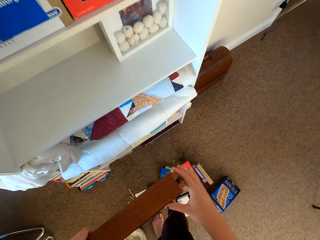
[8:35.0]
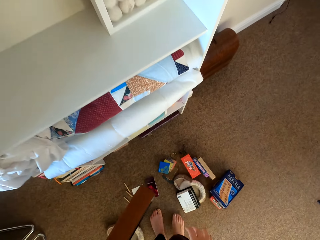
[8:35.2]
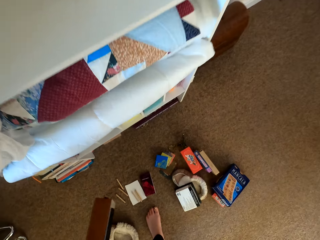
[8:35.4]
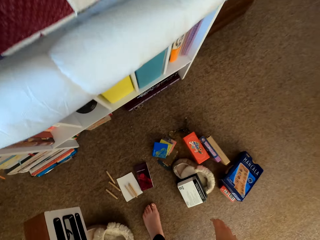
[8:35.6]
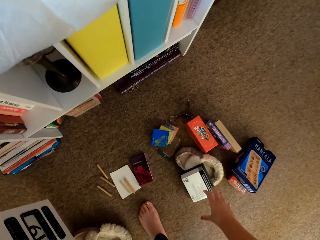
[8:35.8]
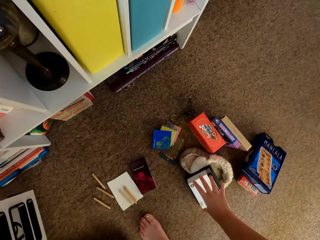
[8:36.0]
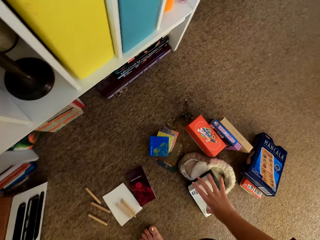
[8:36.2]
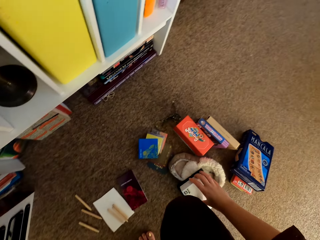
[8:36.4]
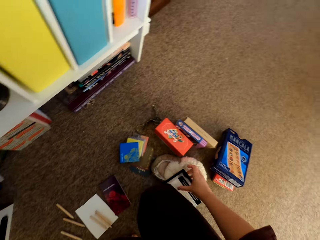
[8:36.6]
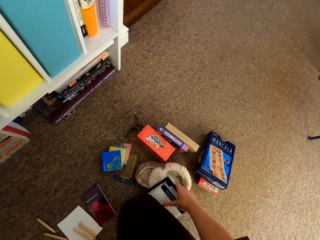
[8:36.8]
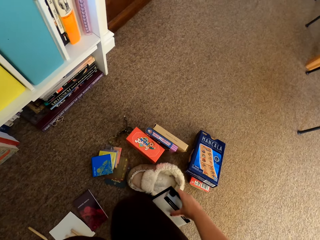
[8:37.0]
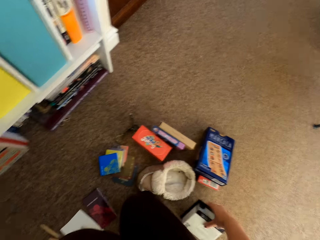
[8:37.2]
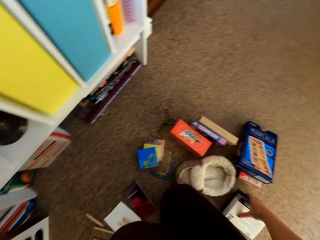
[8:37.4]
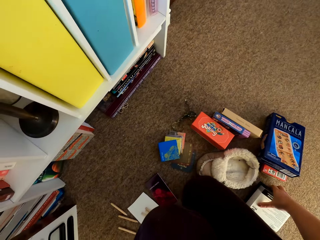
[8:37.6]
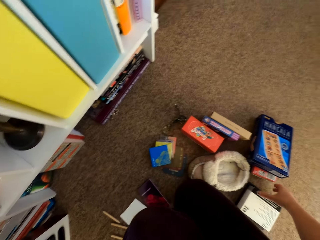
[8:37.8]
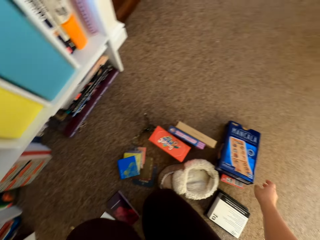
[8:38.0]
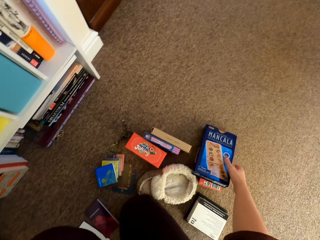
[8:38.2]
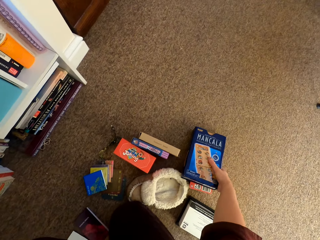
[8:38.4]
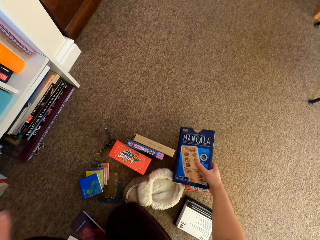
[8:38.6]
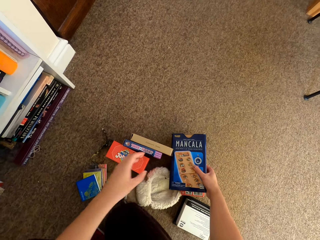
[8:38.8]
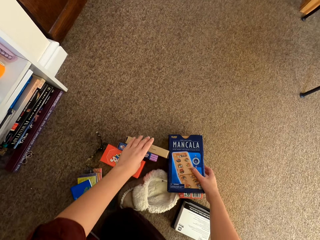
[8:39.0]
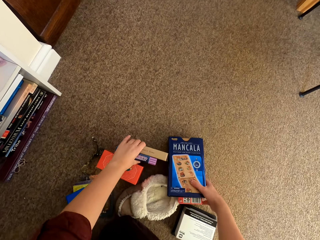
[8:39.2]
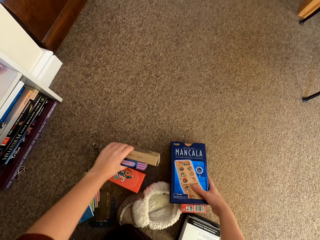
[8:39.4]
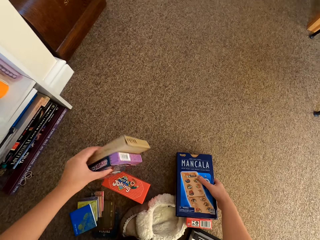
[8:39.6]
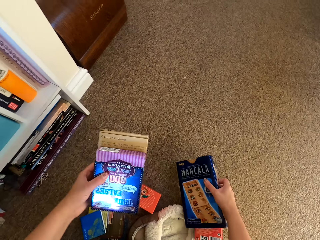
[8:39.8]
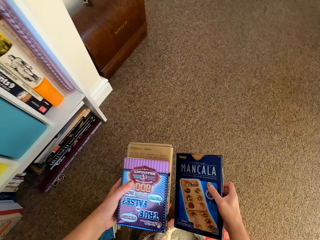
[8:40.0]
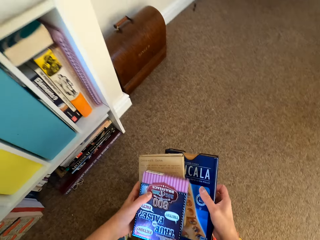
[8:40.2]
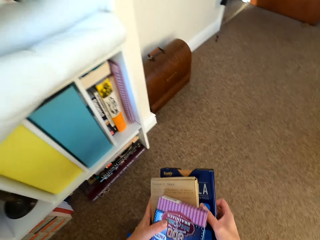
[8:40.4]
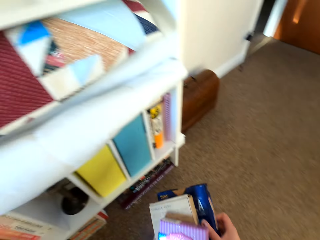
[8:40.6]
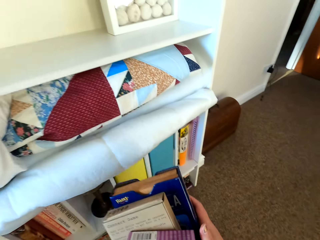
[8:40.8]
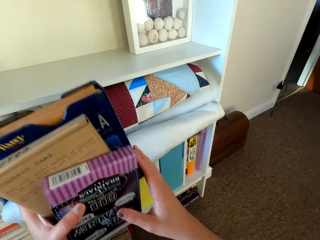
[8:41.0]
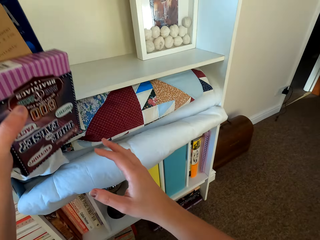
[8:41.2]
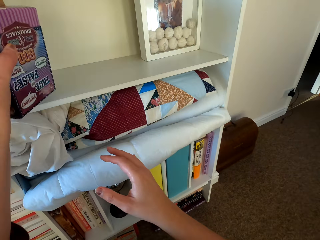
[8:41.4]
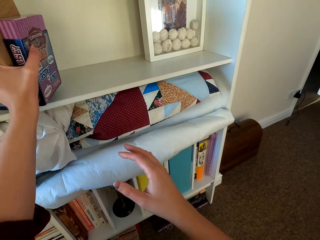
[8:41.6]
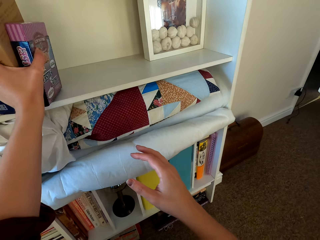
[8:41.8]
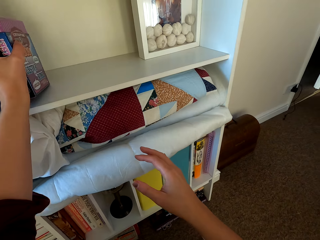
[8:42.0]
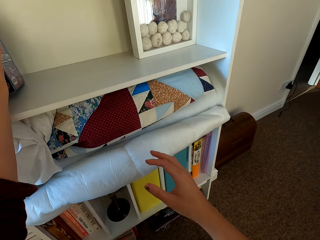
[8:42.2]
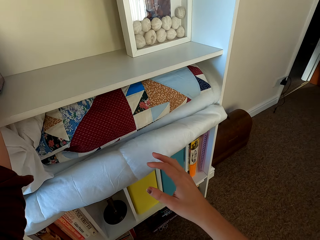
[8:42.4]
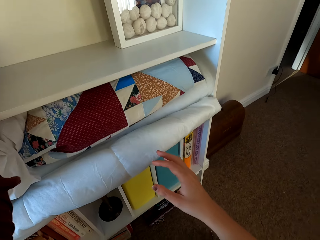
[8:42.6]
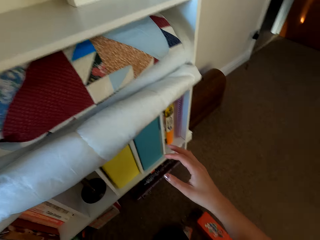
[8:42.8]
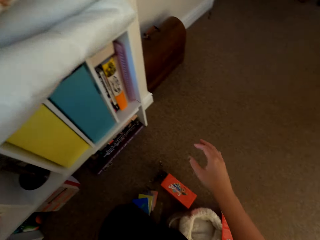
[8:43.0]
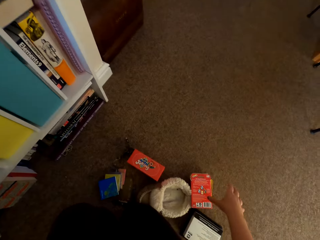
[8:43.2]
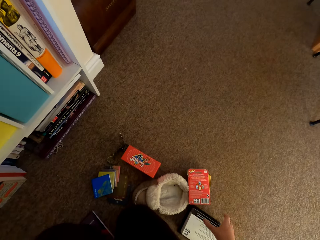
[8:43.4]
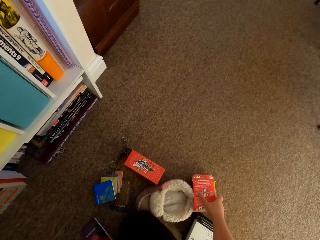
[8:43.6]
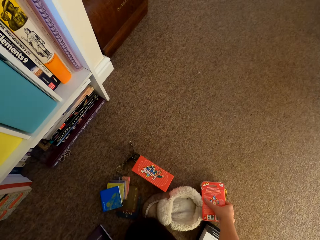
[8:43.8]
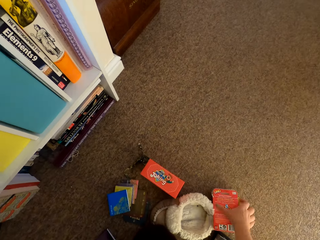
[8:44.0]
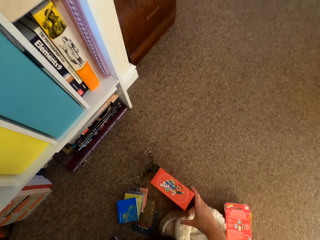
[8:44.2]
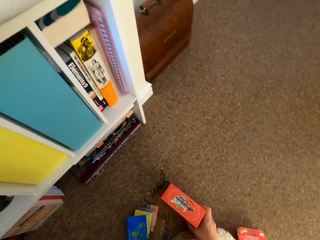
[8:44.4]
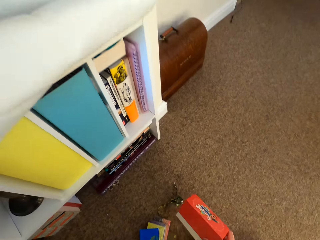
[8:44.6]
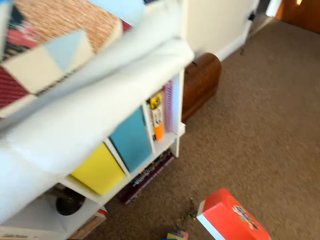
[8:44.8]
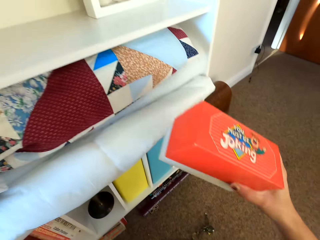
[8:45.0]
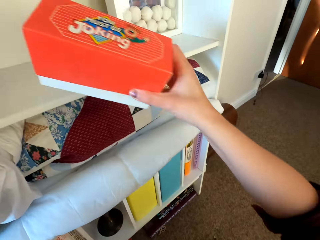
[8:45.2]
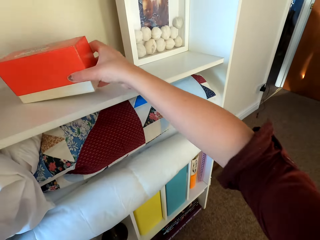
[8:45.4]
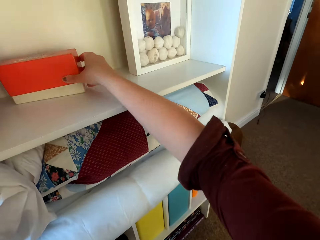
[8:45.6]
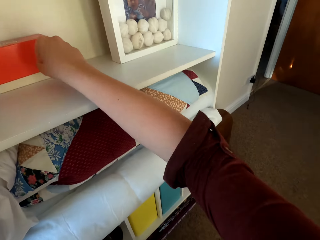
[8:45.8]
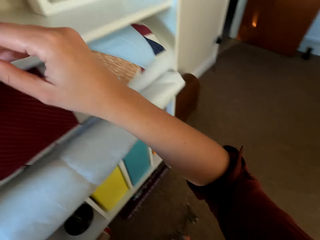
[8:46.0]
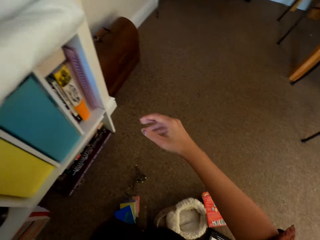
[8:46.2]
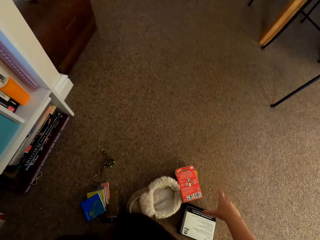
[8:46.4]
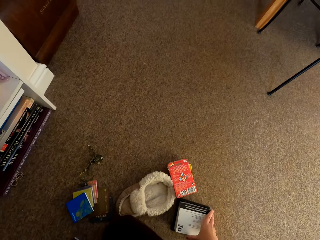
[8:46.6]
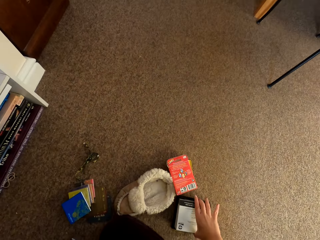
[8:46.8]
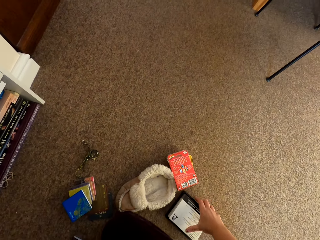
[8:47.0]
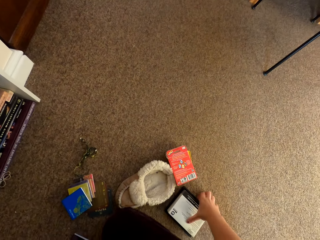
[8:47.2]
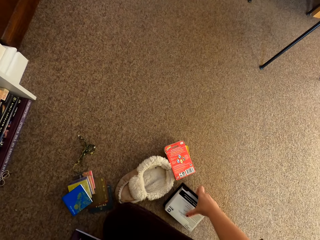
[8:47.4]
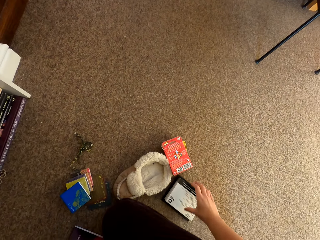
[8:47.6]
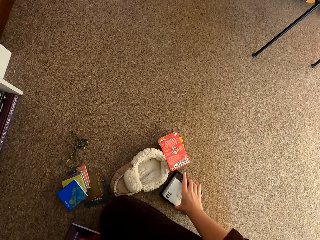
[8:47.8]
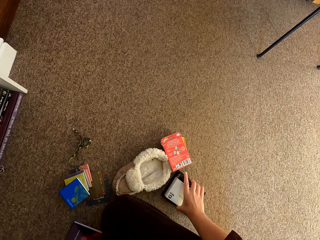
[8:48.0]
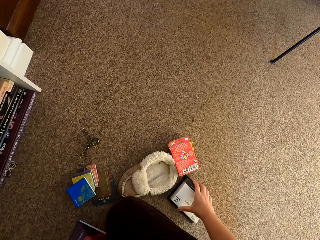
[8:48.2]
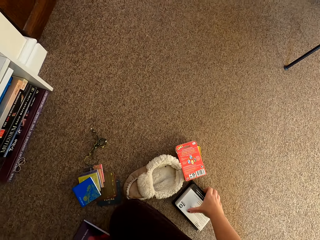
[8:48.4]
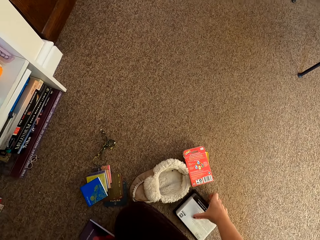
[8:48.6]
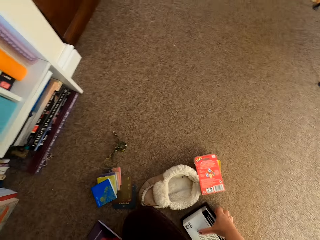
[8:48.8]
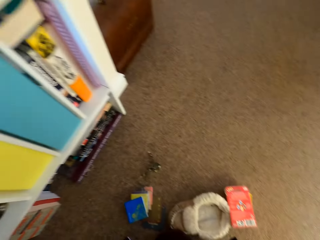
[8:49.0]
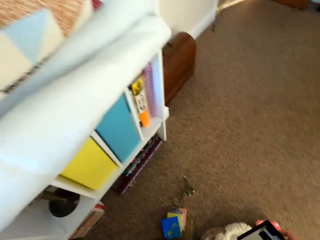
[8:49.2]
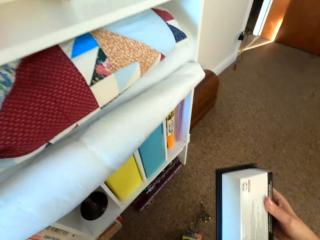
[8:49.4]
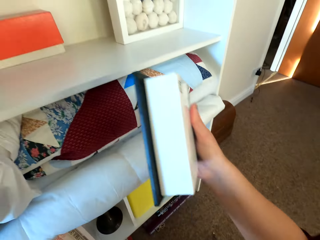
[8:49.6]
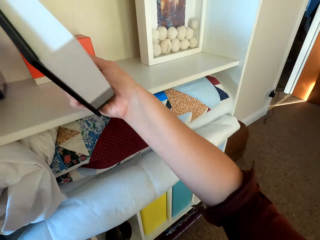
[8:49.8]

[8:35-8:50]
The camera wearer puts the clock down. They pick boxes from the floor. They put the boxes on the shelf. They pick up a box. They put the box on the shelf. They pick up a box.

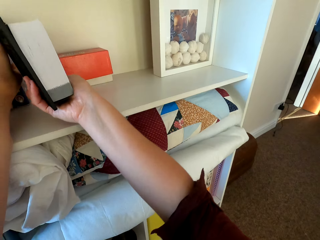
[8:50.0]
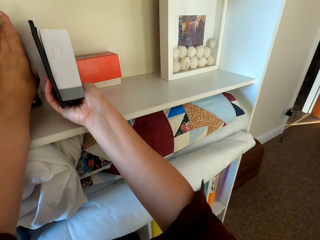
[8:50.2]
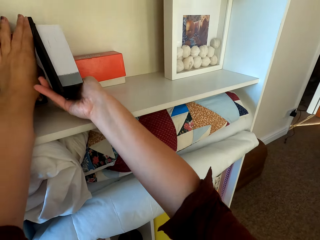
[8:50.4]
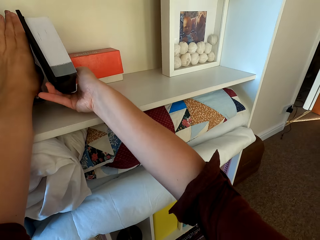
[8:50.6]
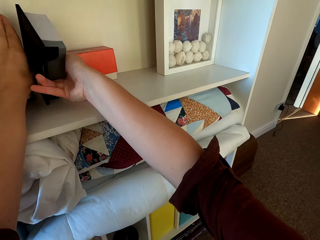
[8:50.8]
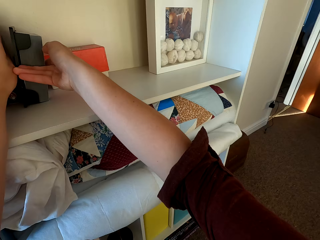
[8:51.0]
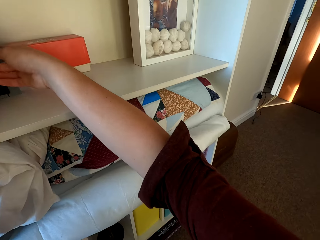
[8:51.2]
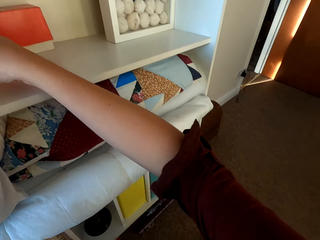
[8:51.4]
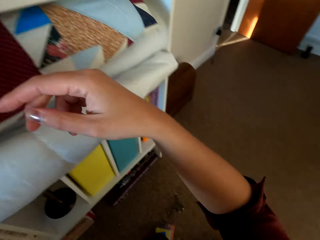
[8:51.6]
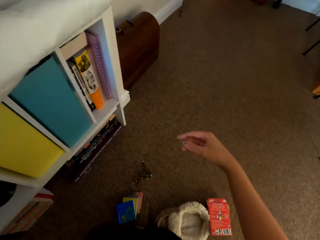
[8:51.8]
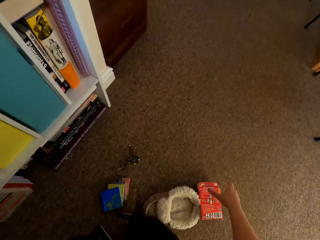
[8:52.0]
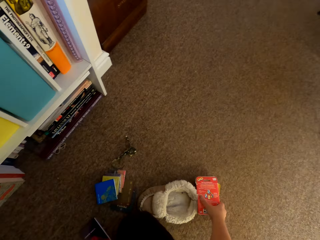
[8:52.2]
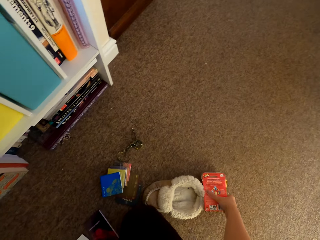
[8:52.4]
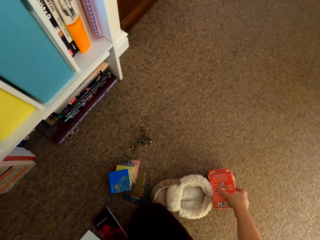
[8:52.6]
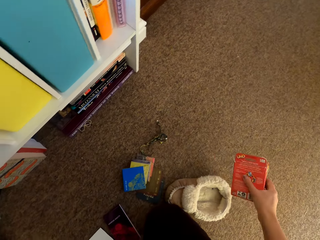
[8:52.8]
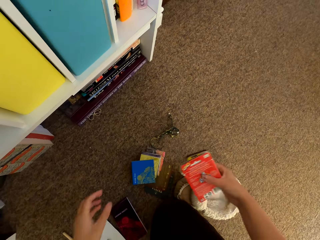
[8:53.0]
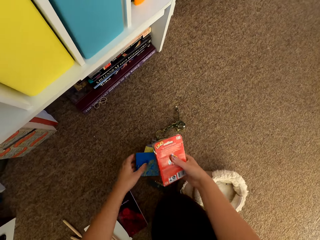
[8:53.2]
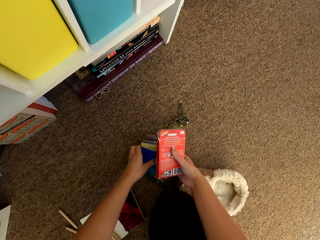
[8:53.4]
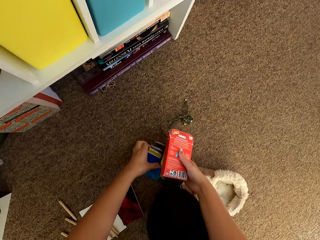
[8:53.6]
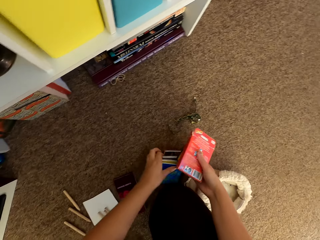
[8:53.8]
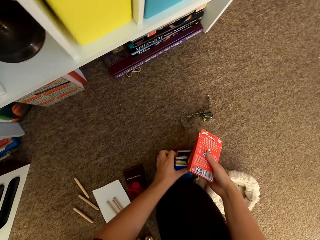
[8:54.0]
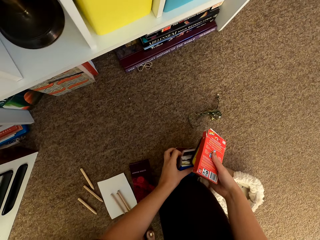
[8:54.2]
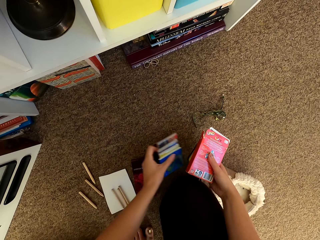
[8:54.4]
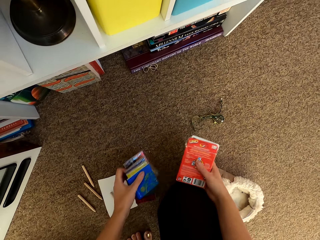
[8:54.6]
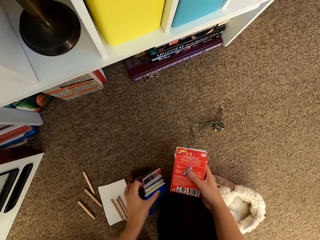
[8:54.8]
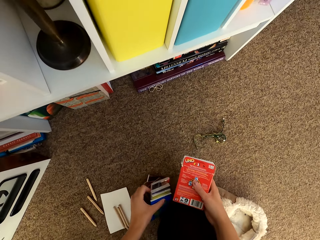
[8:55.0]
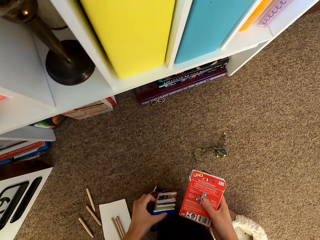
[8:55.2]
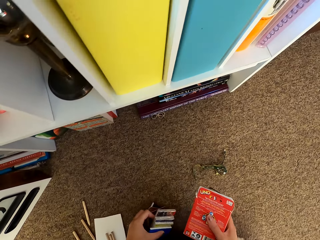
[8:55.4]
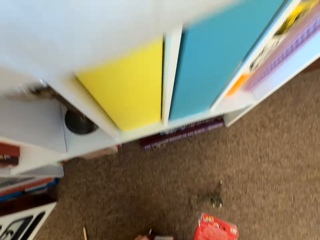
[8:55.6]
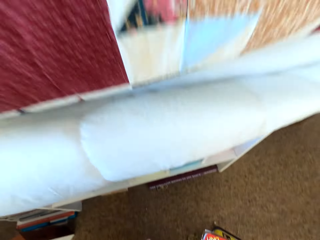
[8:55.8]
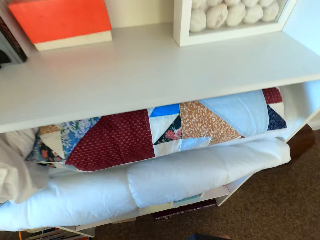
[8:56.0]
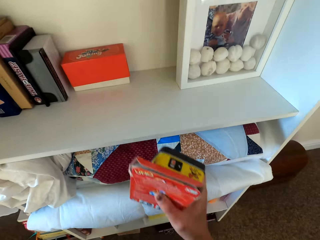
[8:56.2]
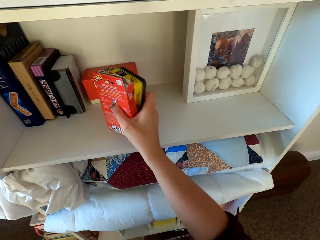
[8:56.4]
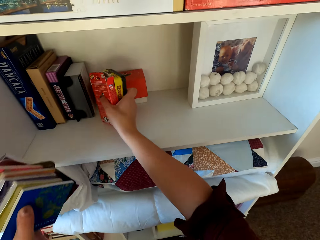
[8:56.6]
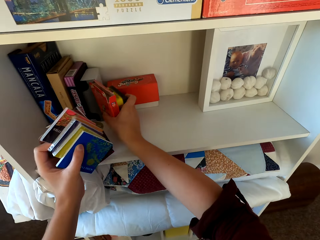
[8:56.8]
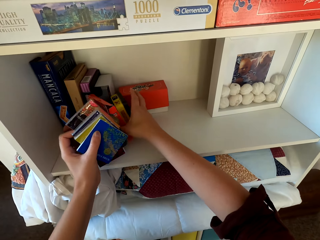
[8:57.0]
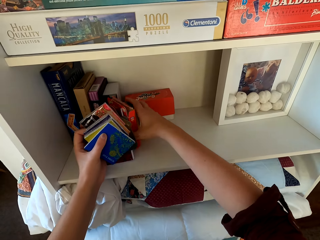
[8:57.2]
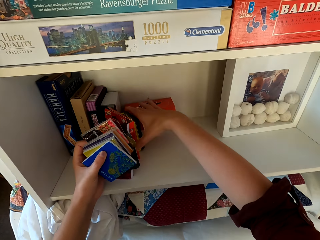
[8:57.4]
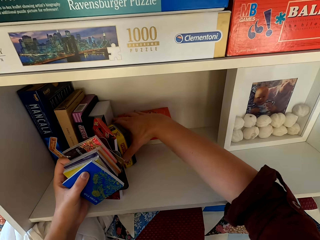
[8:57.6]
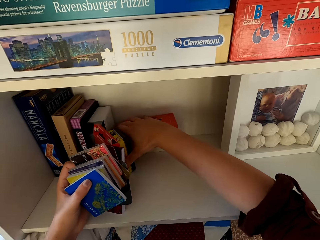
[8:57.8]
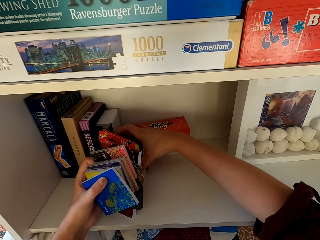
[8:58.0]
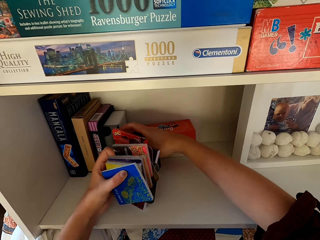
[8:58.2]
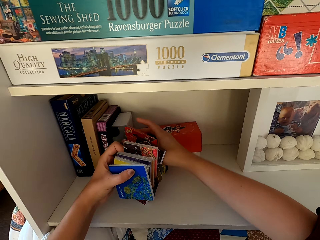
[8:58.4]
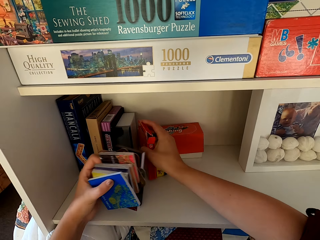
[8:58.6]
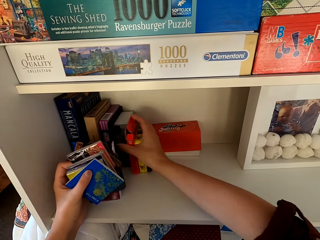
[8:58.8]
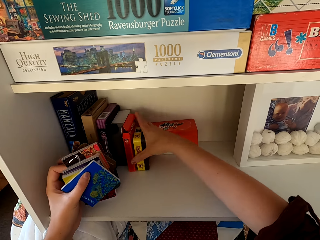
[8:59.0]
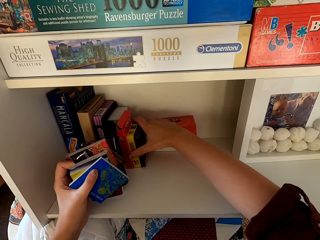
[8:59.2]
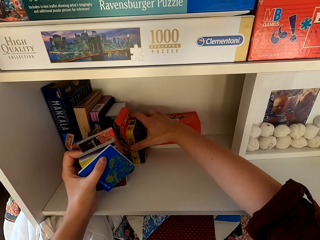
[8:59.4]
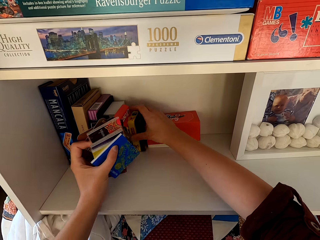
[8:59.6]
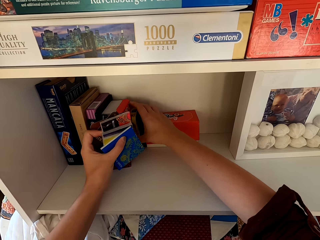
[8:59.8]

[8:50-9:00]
The camera wearer puts the box on the shelf. They pick up stuff from the floor. They put the cards on the shelf.
